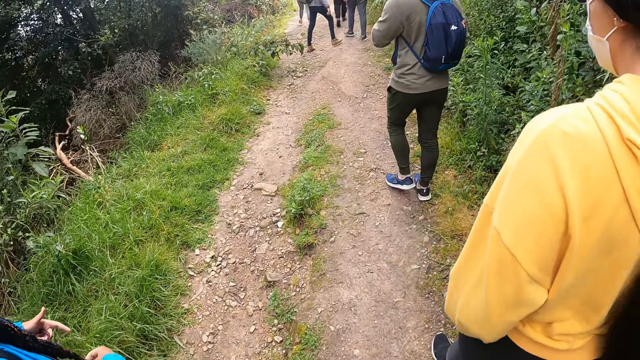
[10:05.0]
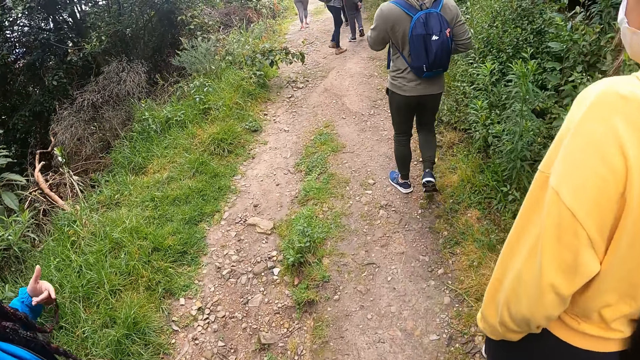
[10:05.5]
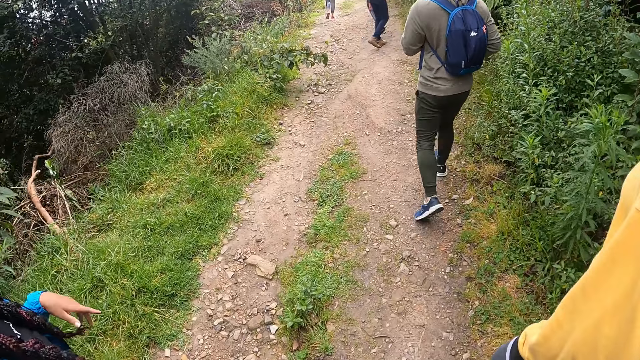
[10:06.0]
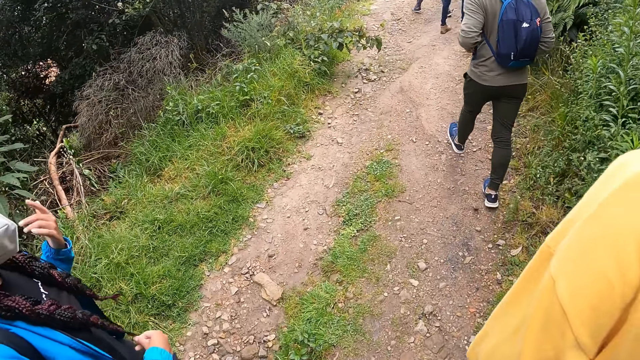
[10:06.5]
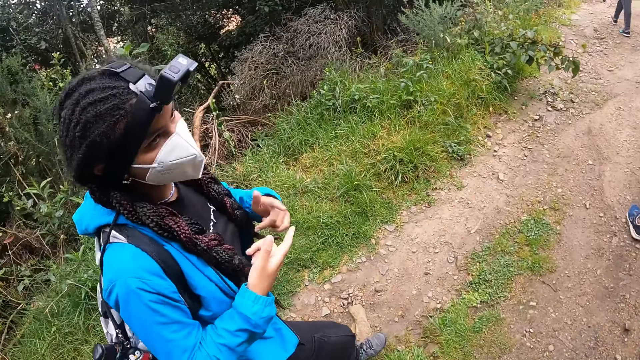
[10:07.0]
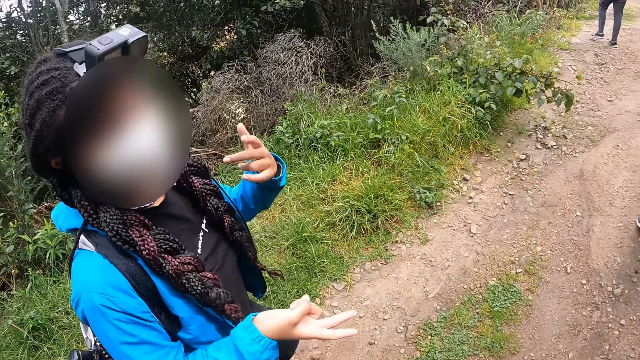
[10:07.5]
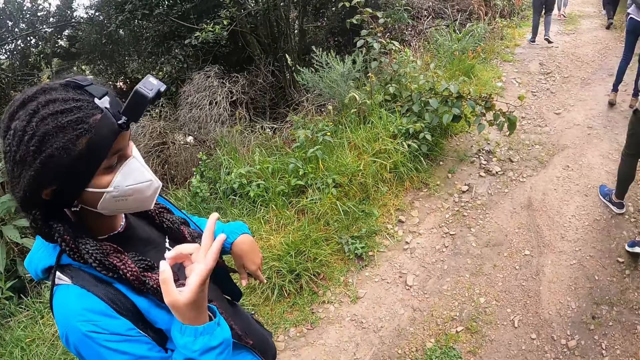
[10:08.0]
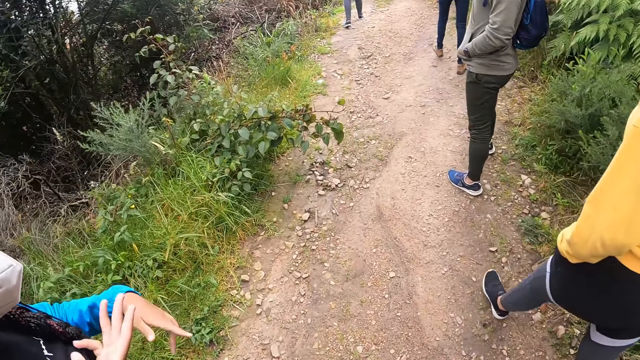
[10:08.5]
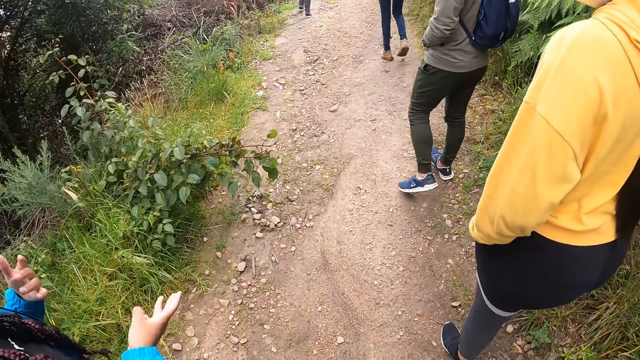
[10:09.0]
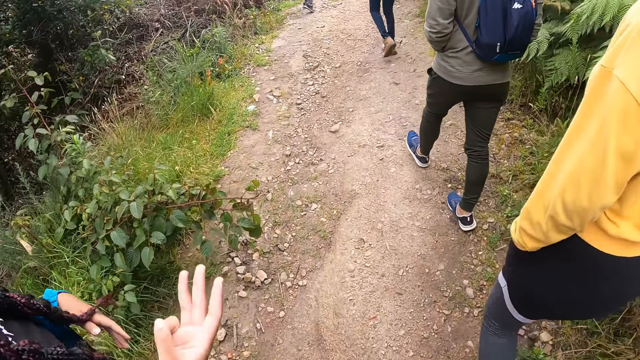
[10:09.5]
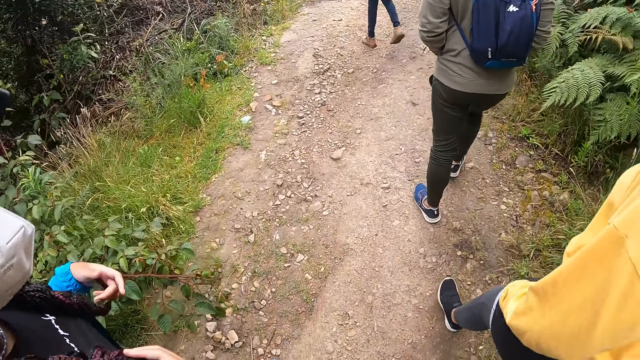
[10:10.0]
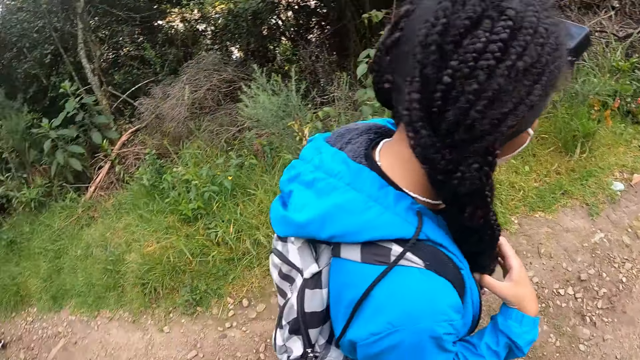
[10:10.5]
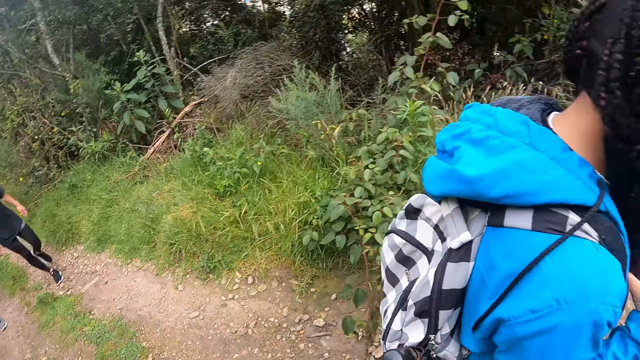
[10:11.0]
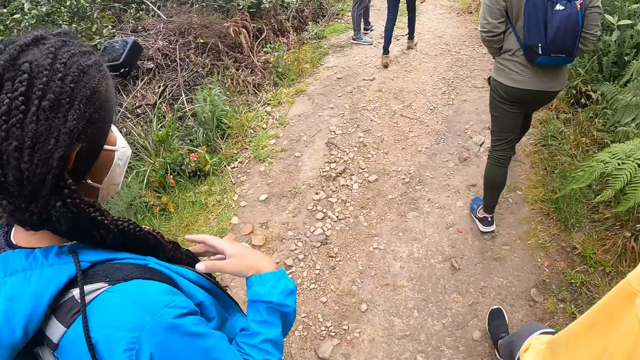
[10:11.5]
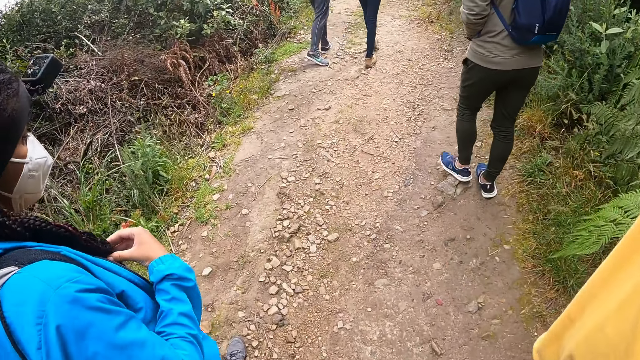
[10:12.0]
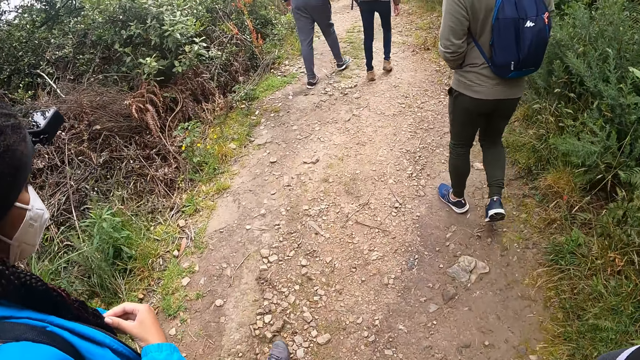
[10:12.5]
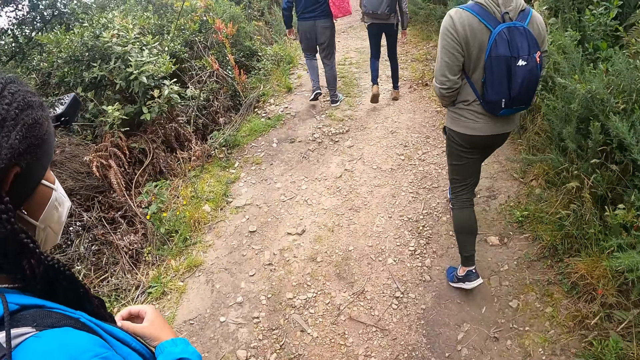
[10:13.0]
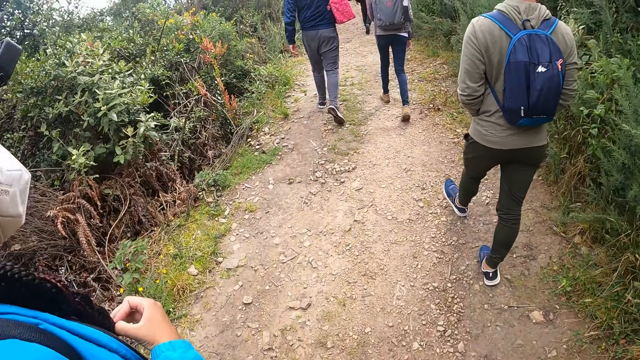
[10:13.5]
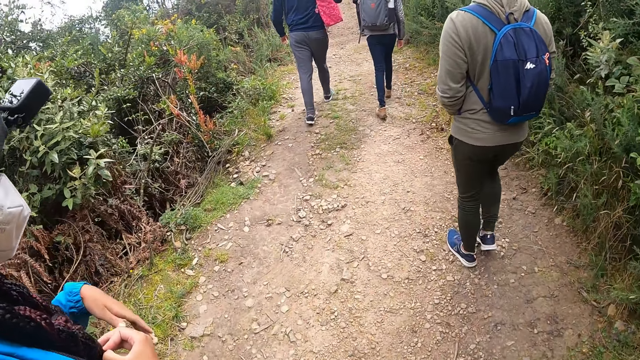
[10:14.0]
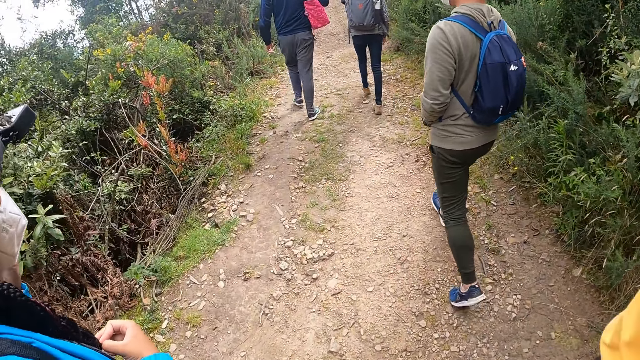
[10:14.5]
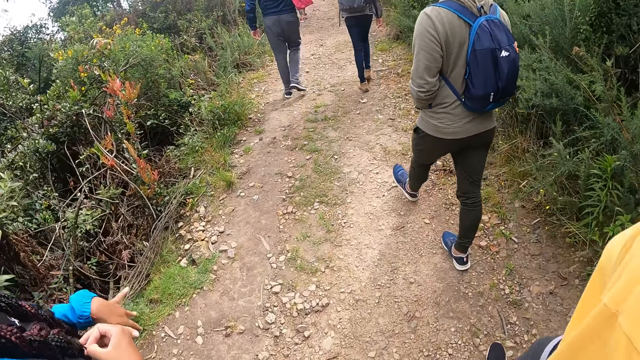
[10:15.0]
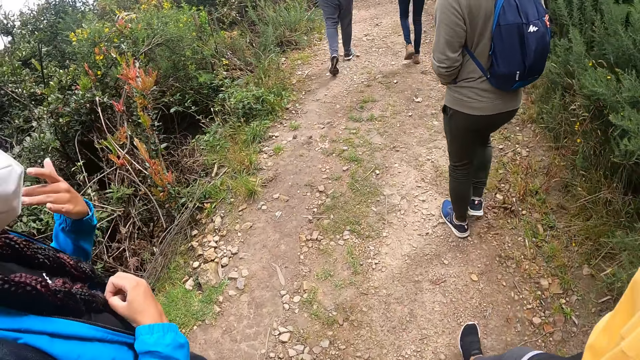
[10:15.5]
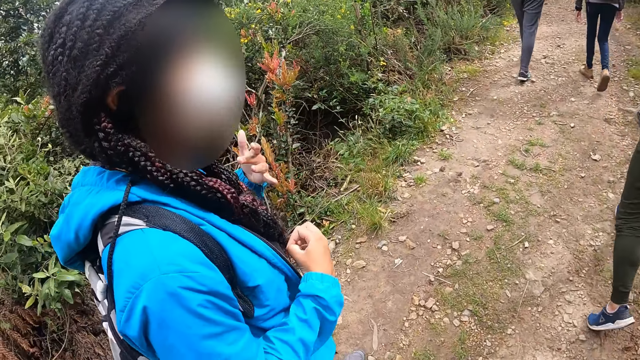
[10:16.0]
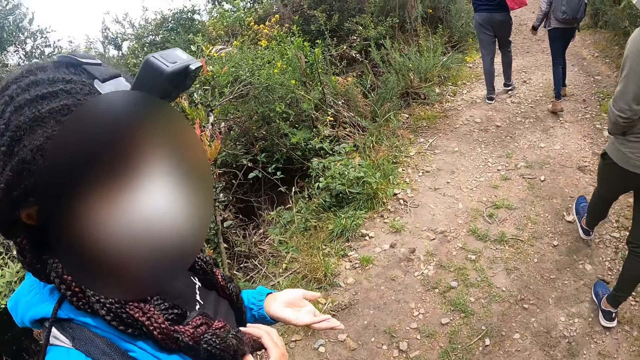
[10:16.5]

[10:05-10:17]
The camera wearer looks behind. The woman holds her braids with her hands.

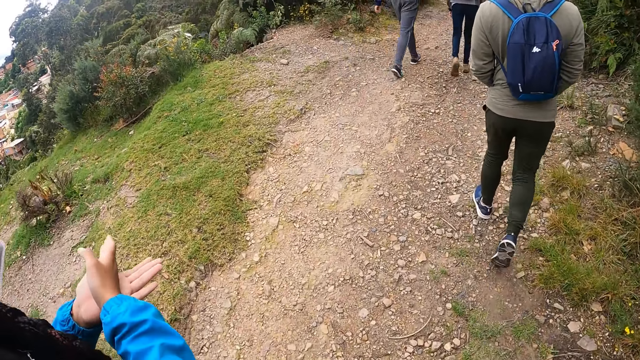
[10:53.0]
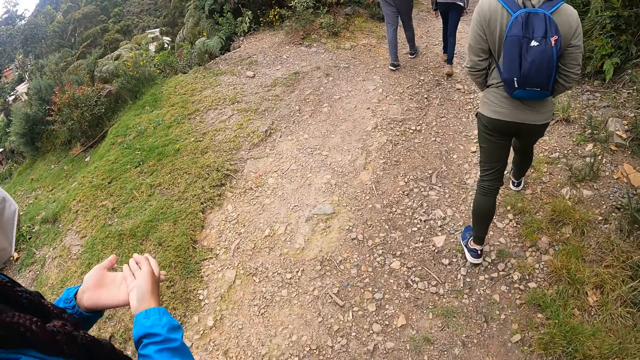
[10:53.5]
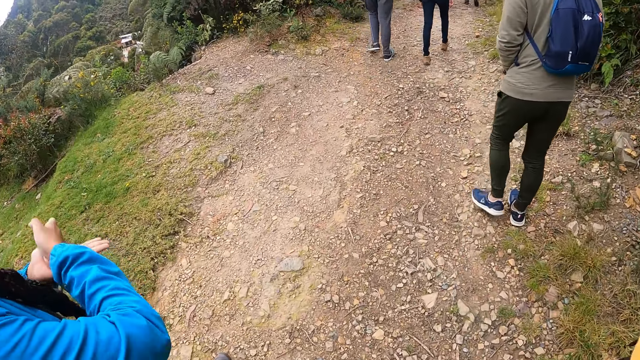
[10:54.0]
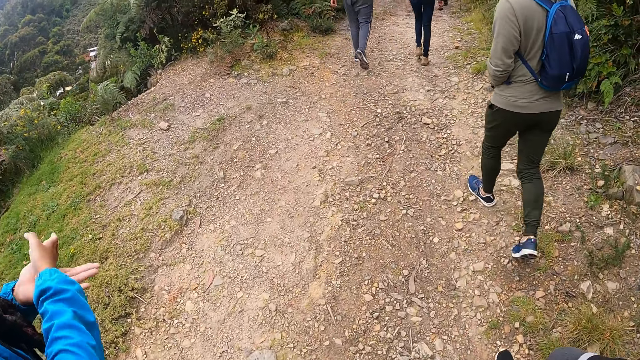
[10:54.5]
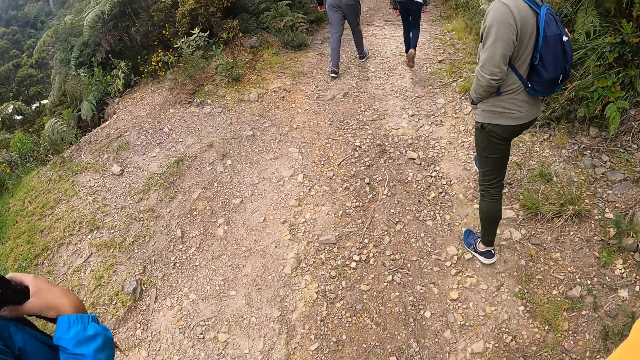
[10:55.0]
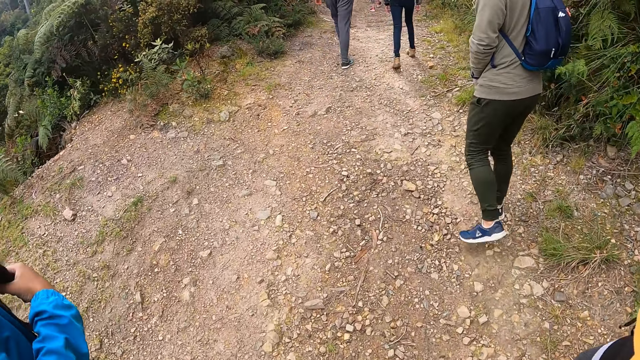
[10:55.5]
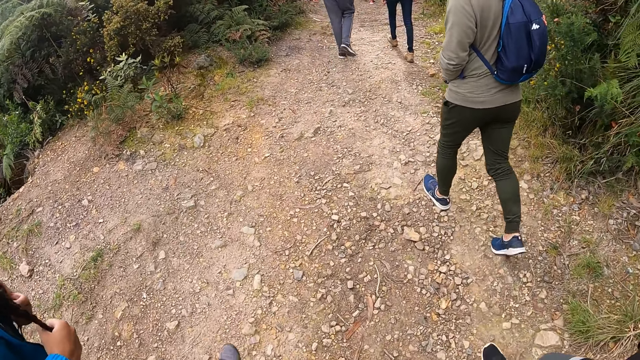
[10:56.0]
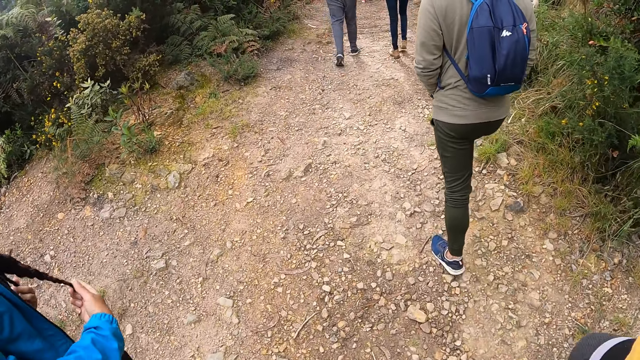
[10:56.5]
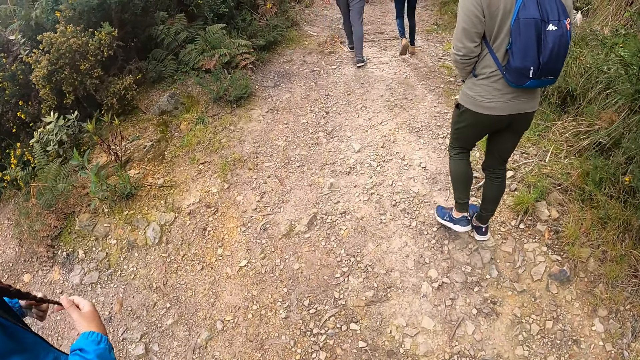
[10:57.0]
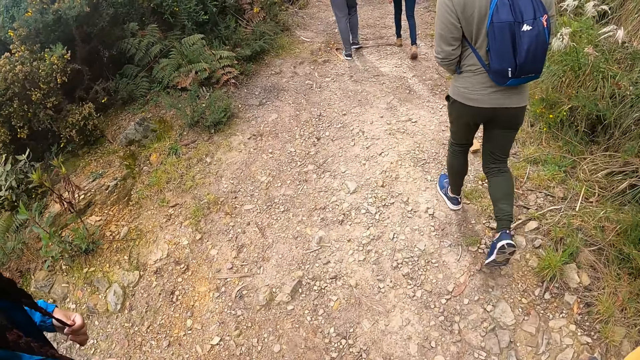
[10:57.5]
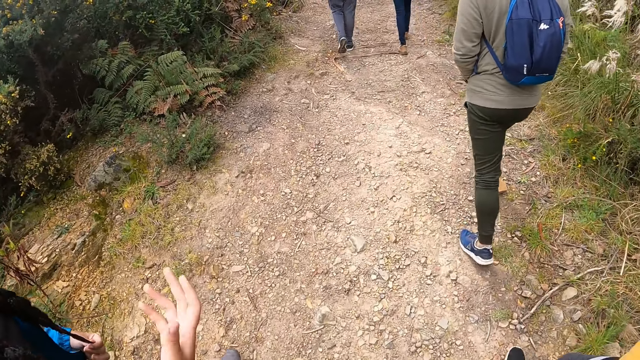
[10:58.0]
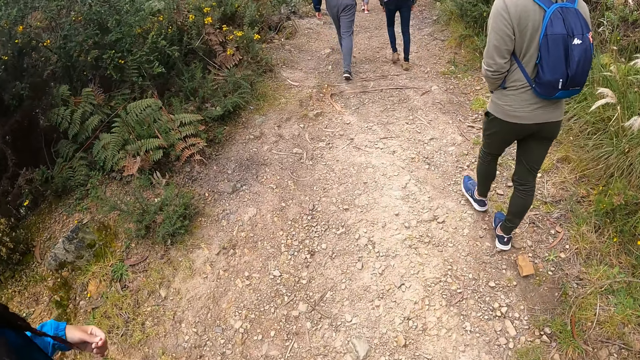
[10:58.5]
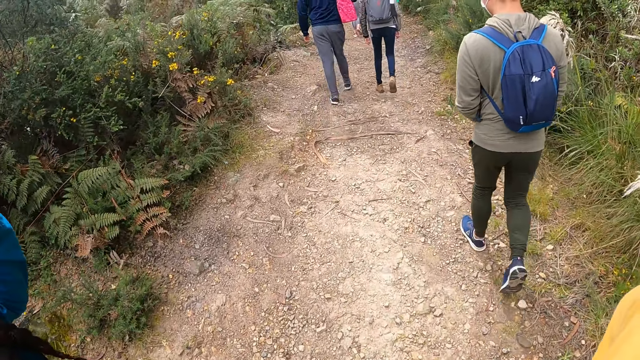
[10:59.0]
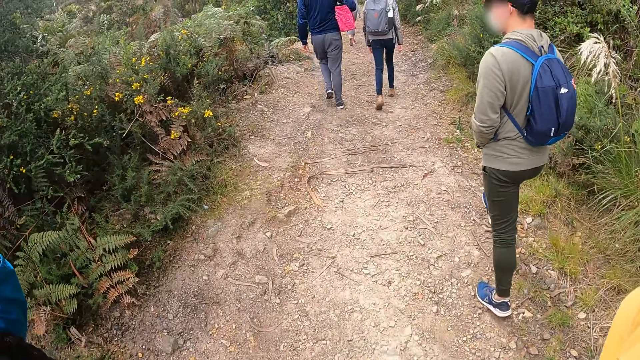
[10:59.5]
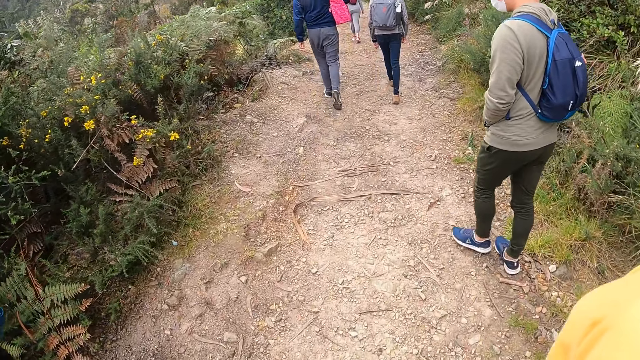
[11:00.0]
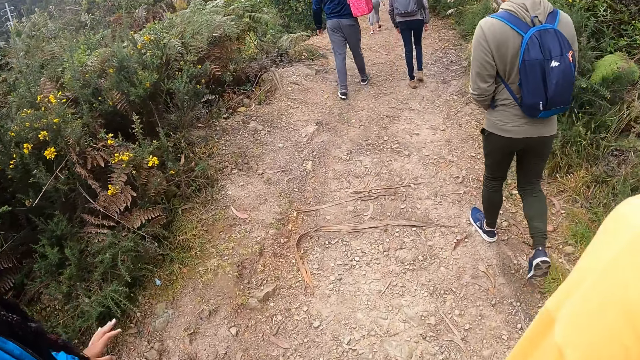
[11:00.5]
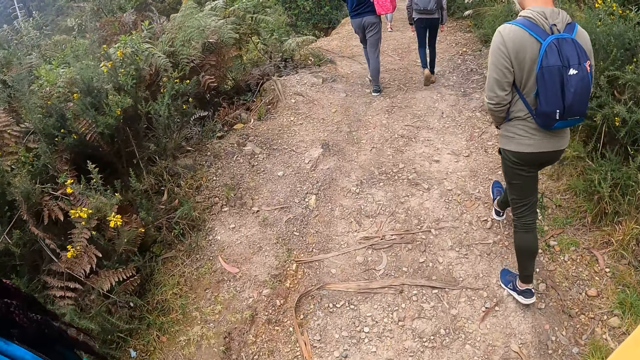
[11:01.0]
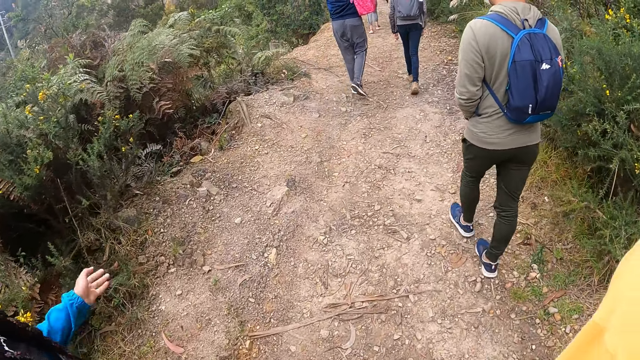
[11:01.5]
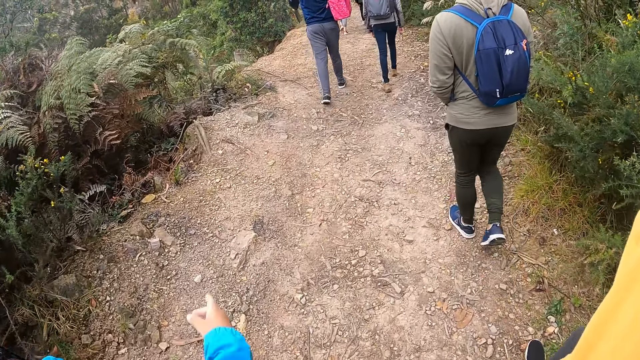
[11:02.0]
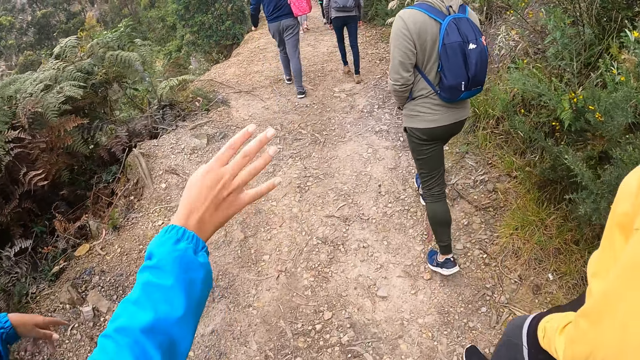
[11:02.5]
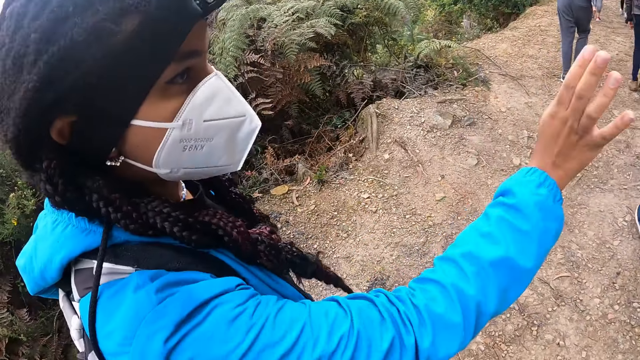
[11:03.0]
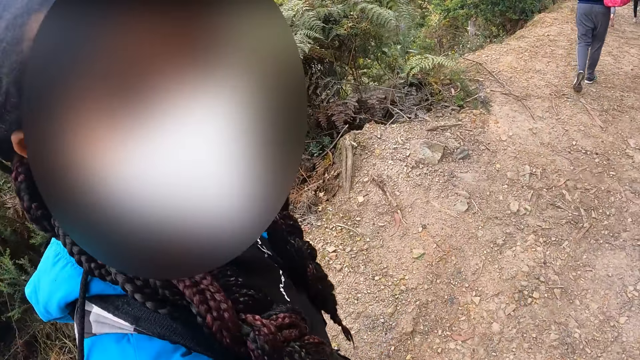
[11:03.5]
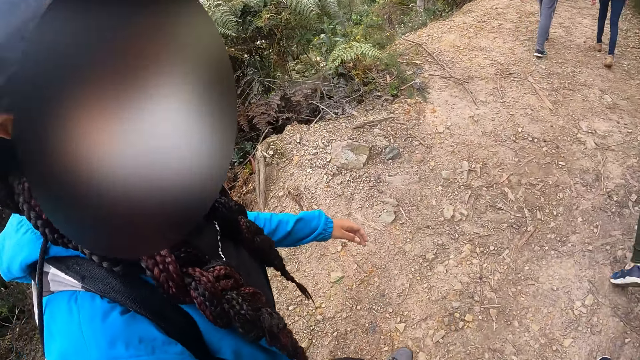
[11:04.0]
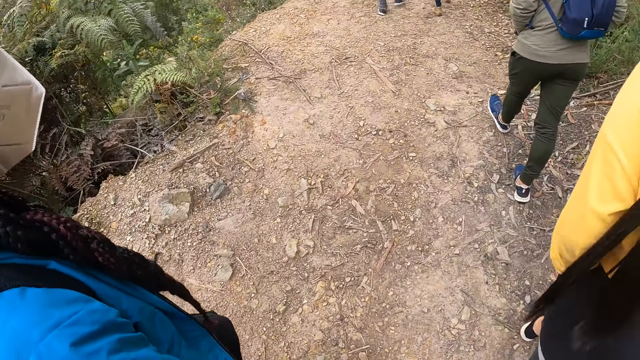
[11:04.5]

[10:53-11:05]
The woman holds her braids with her hands.
